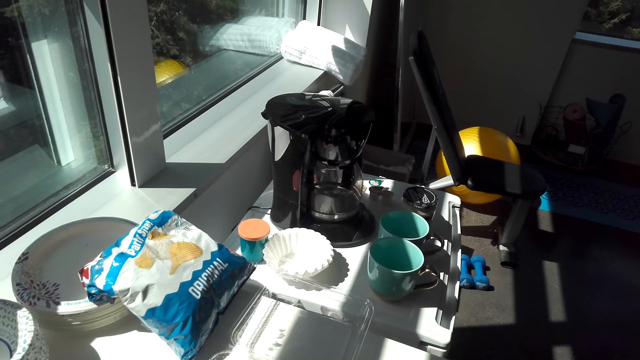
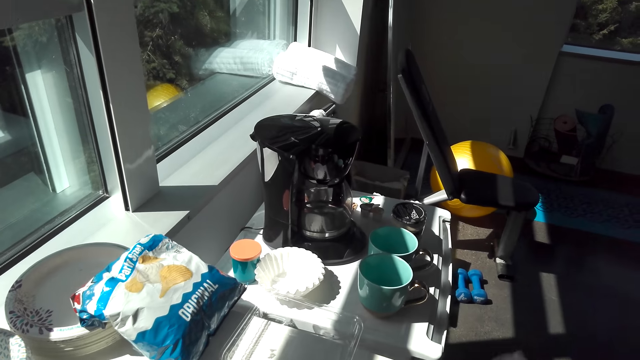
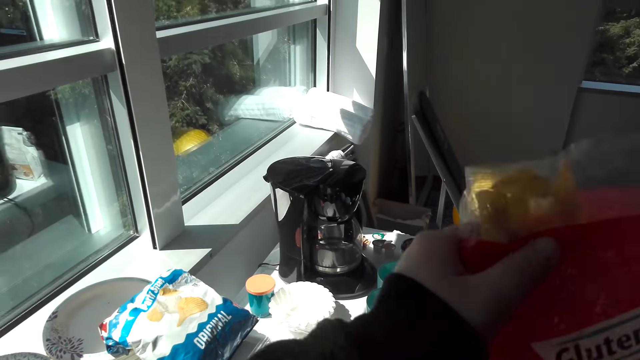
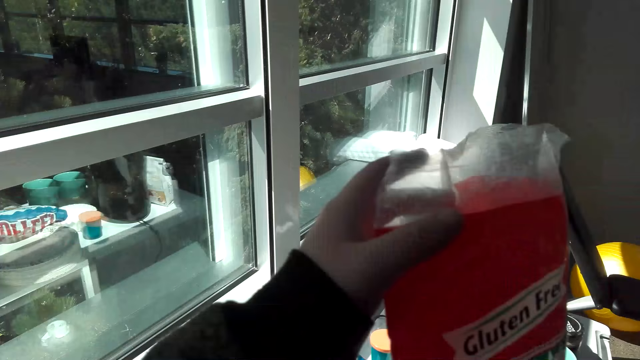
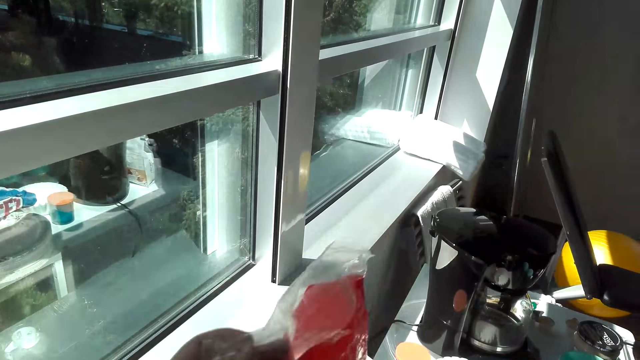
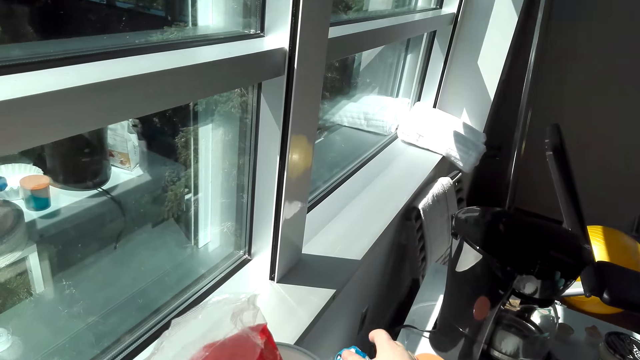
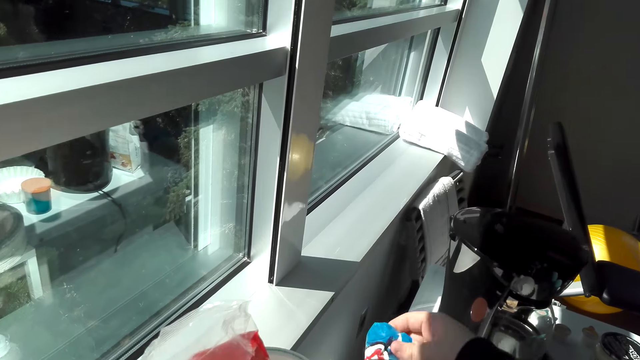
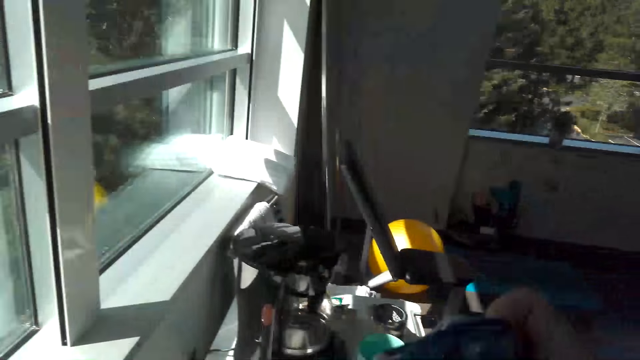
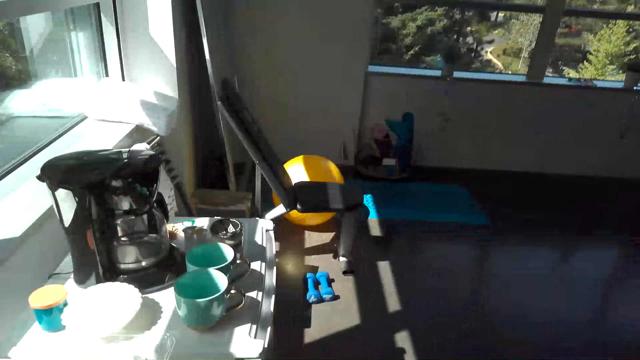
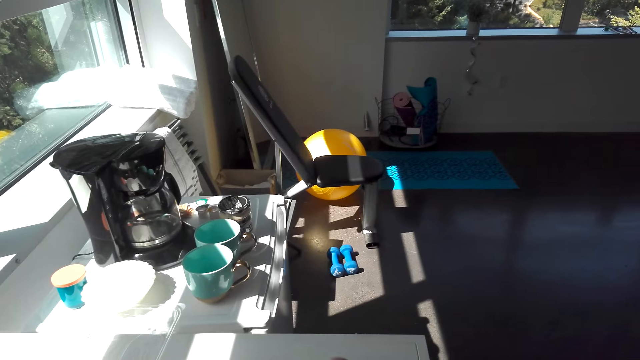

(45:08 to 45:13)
The camera wearer puts the nylon paper bag on the table. They pick up the packet of flour from the table.

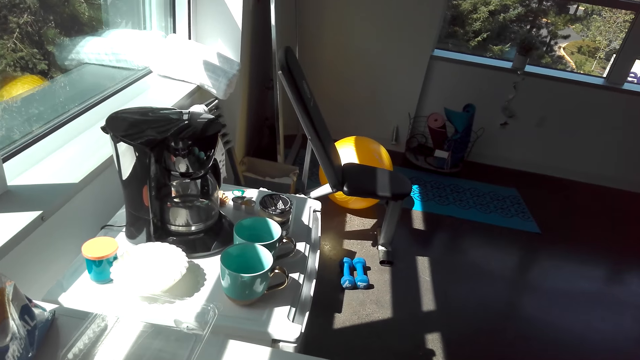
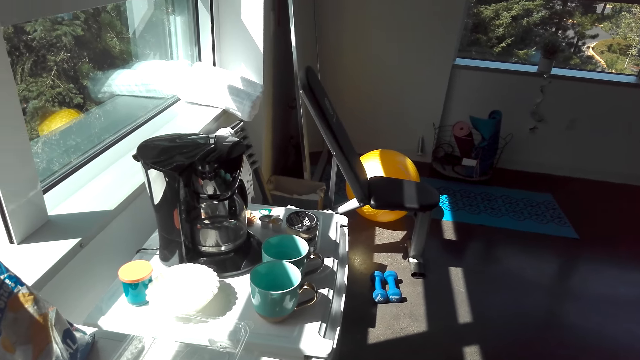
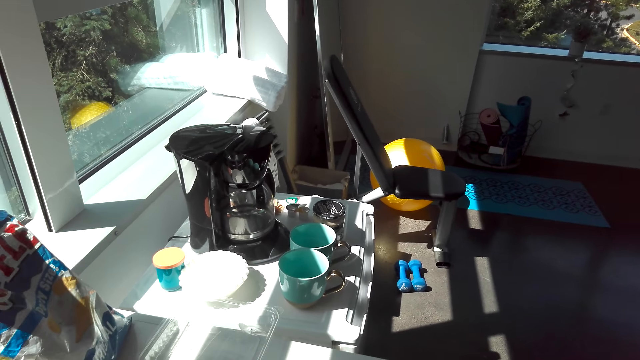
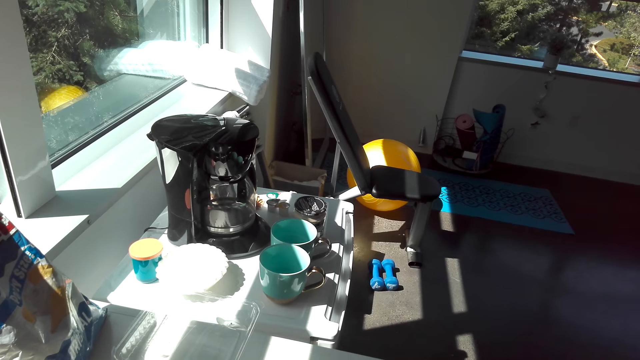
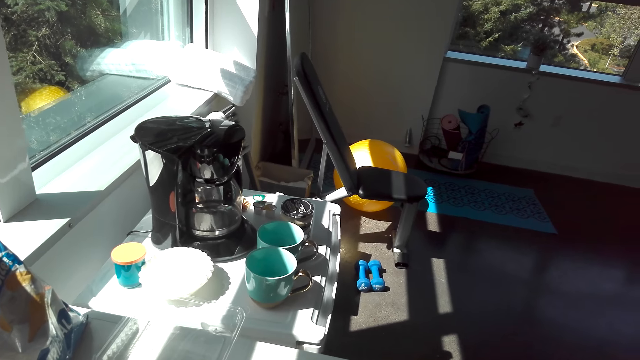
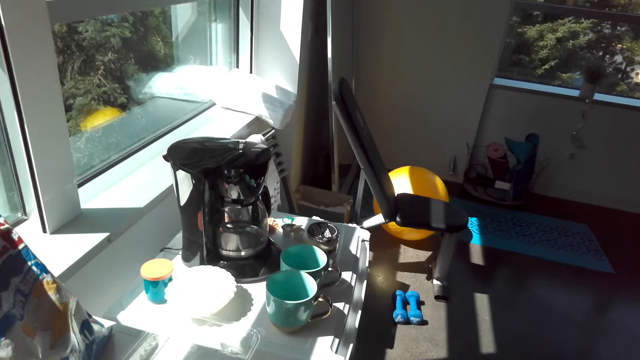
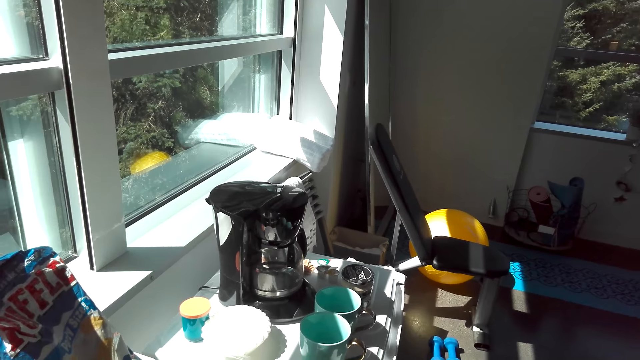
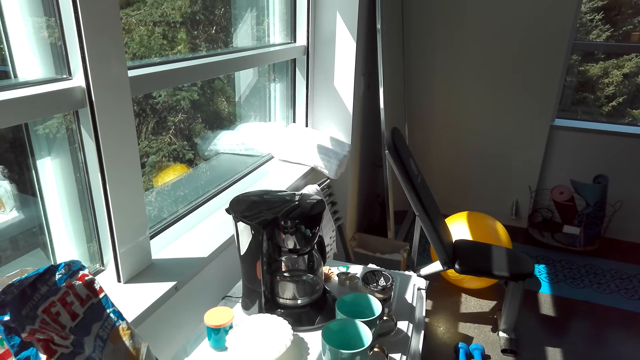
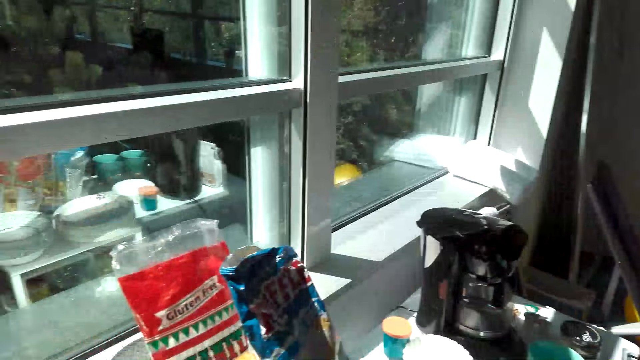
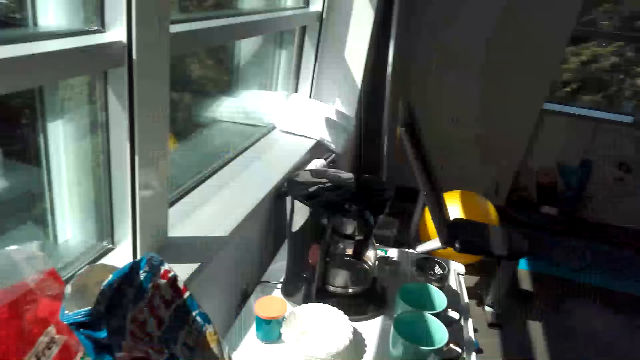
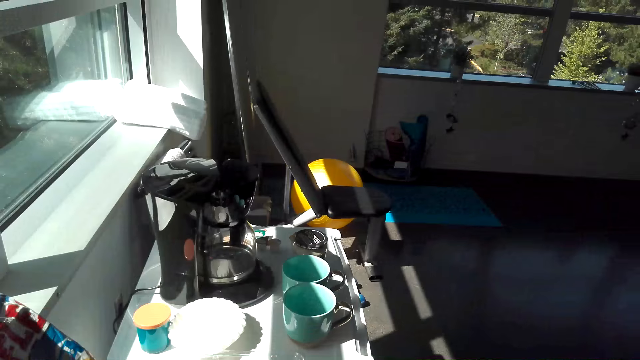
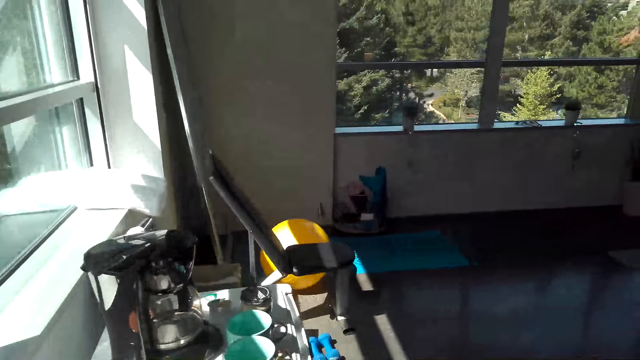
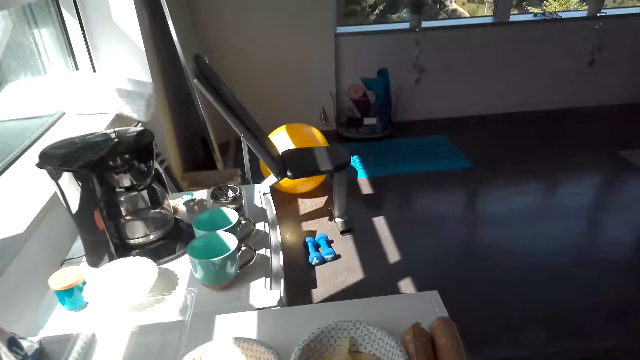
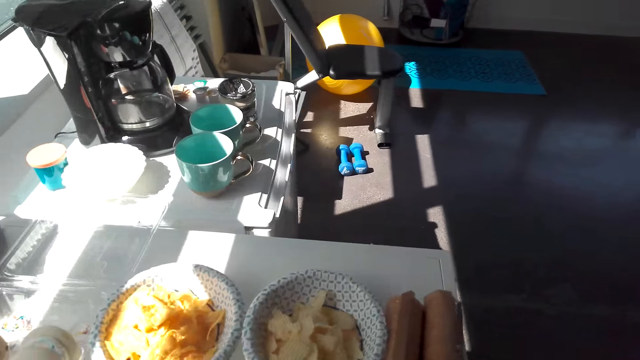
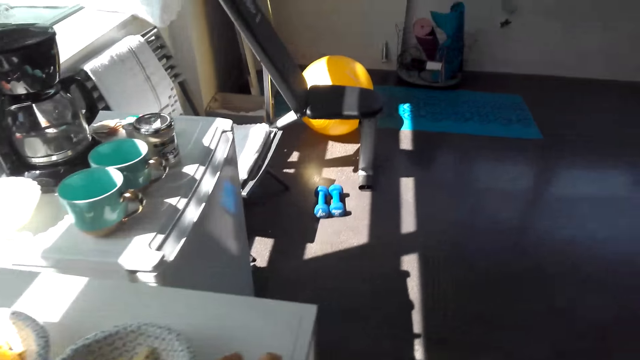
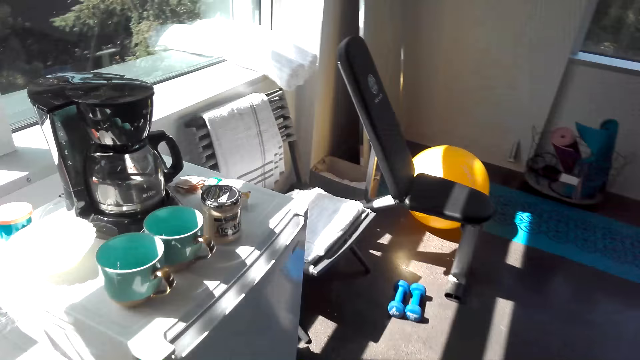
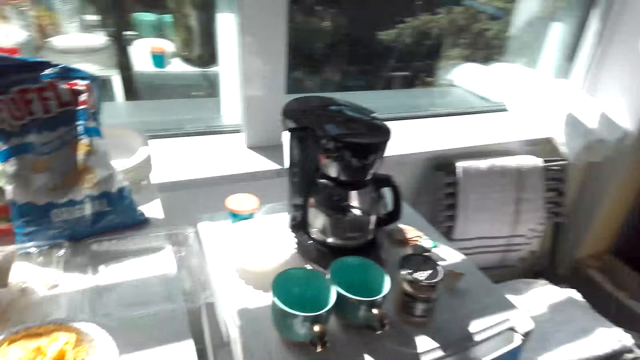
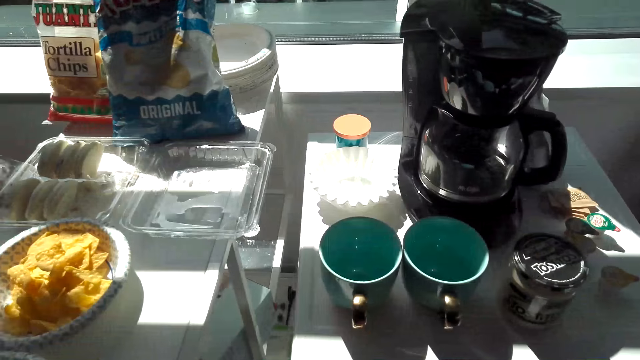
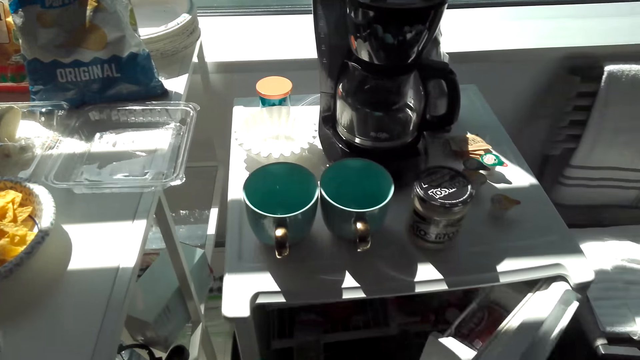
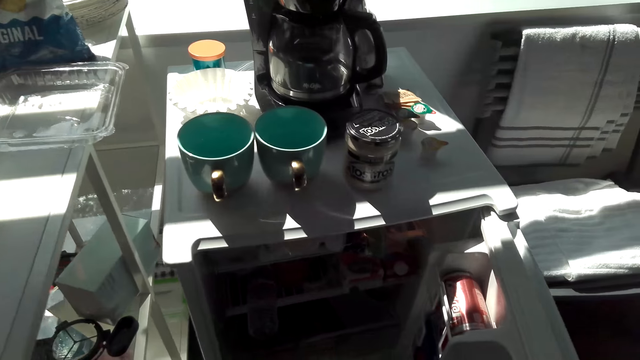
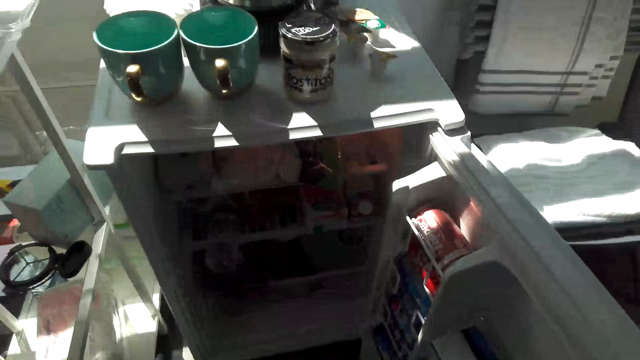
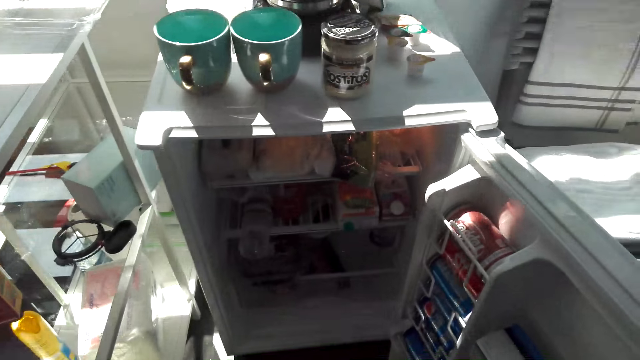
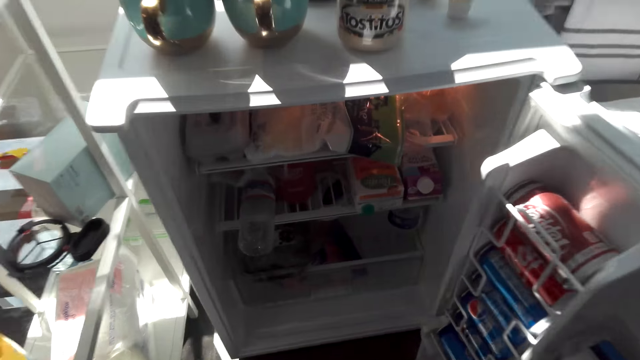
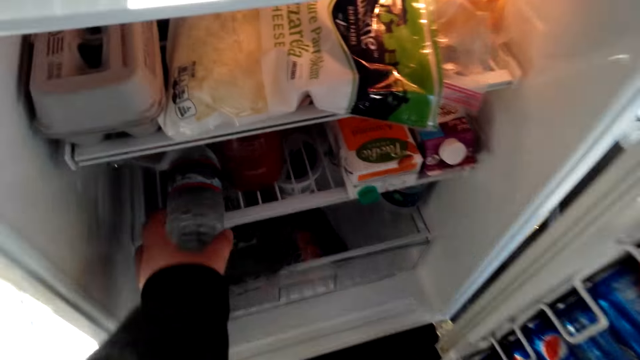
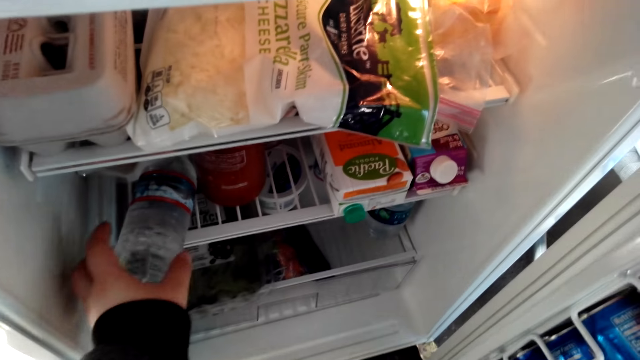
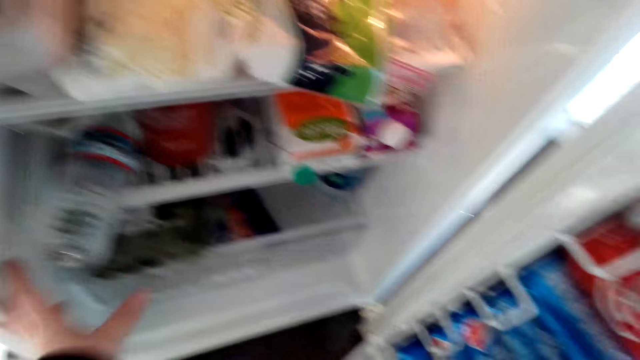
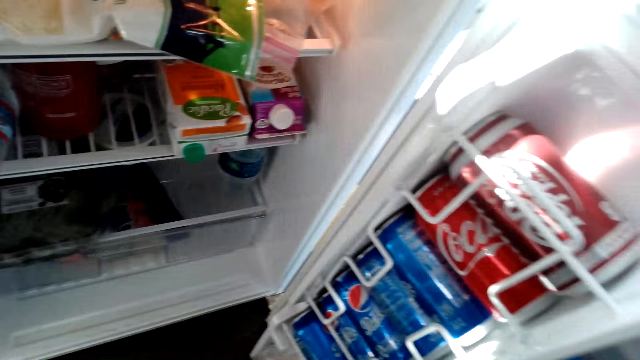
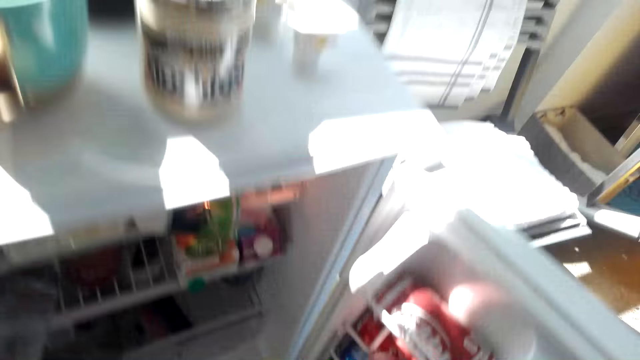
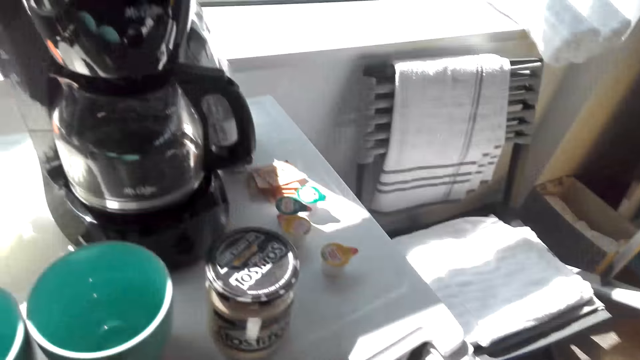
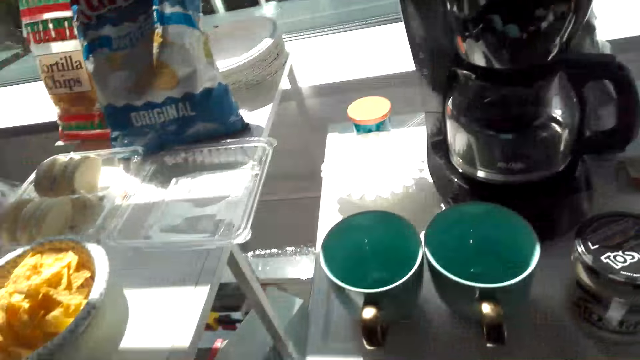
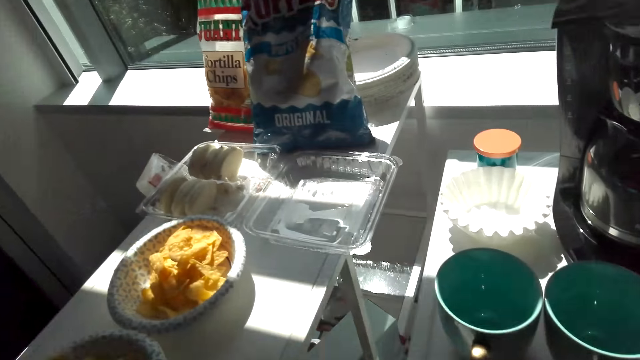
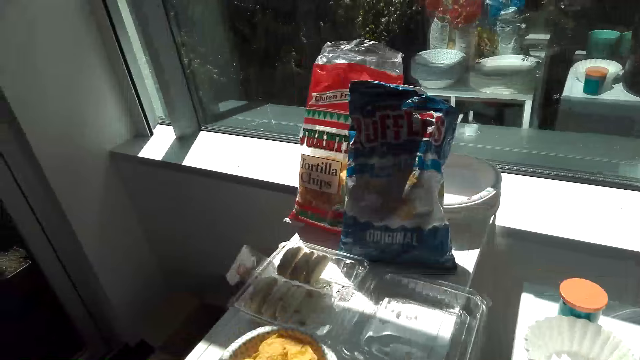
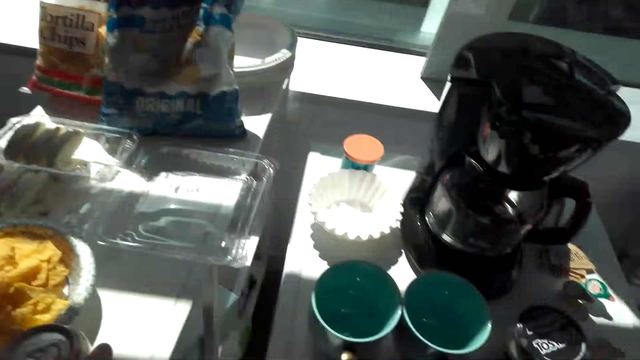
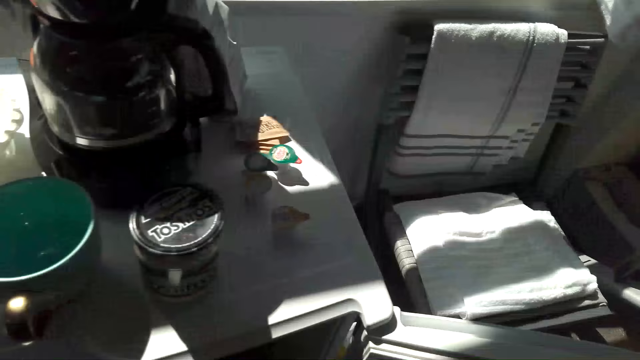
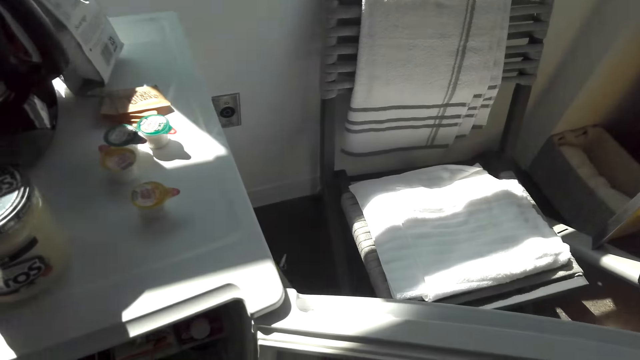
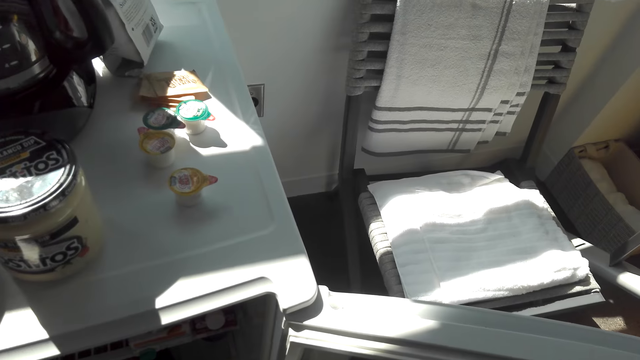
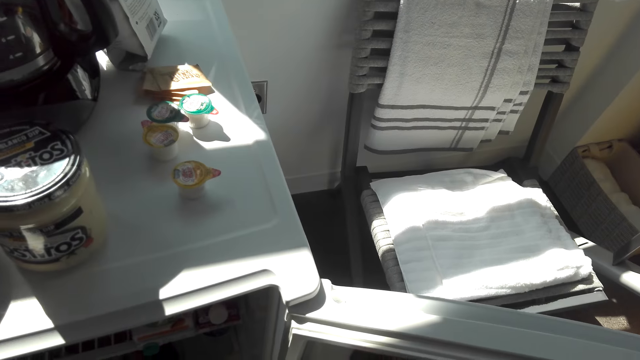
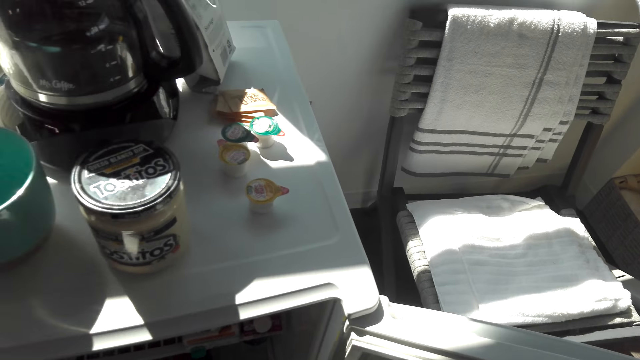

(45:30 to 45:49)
The camera wearer moves something on the table. They talk with a man. They walk around the house. They open the refrigerator. They touch a bottle of water. They hold the water bottle inside the refrigerator. They look around the house. They pick up the drink can from the refrigerator. They talk with another man. They put the drink can on the table. They pick up the drink can from the refrigerator.
